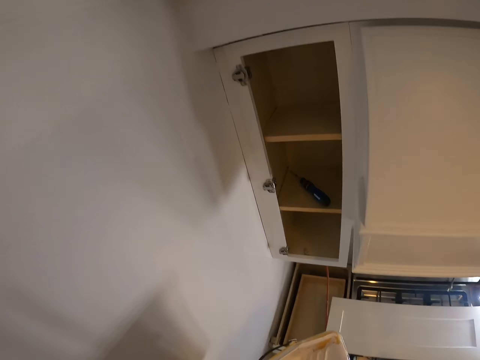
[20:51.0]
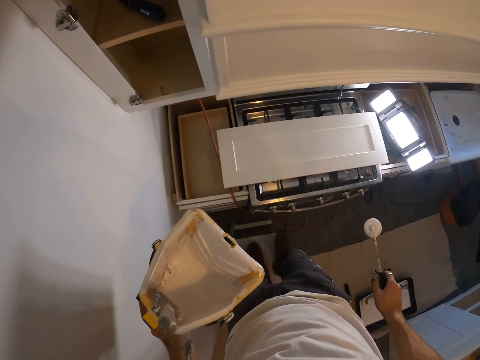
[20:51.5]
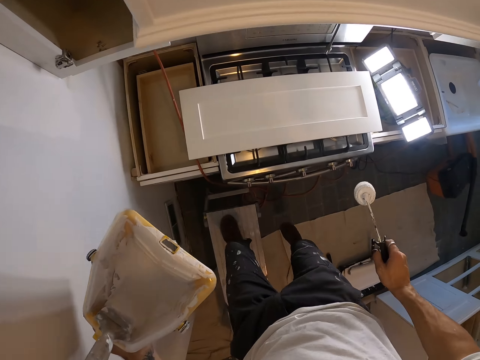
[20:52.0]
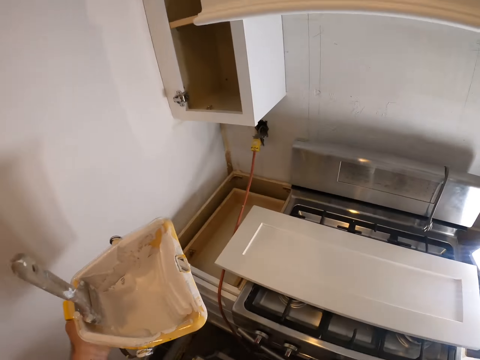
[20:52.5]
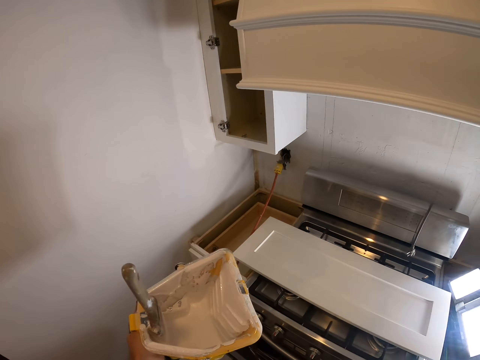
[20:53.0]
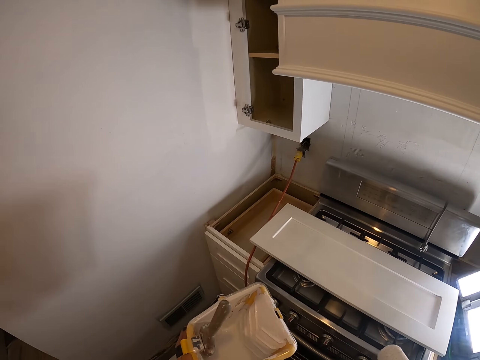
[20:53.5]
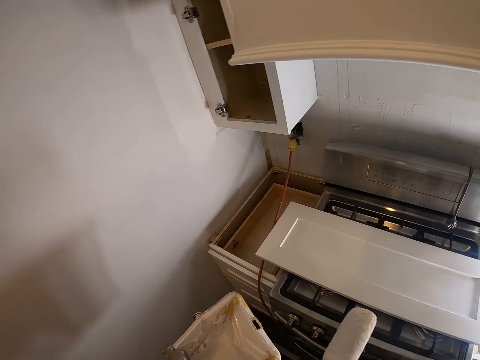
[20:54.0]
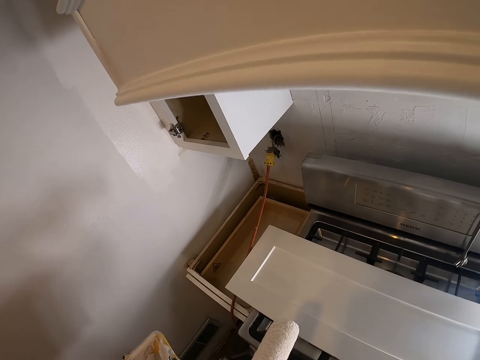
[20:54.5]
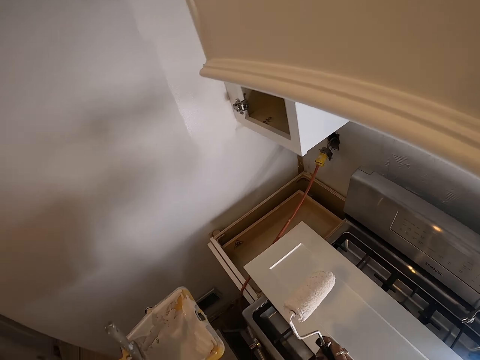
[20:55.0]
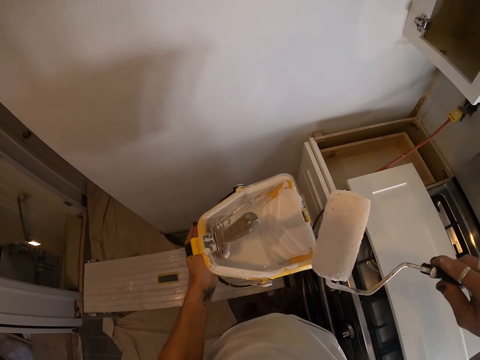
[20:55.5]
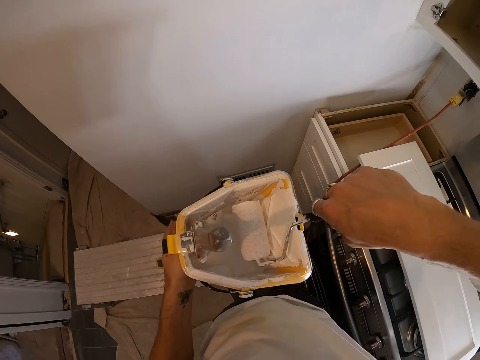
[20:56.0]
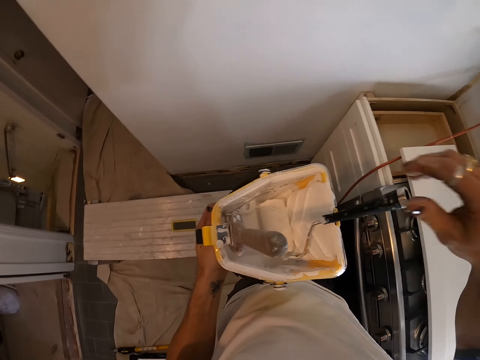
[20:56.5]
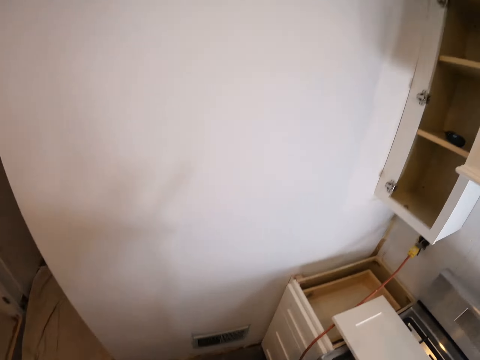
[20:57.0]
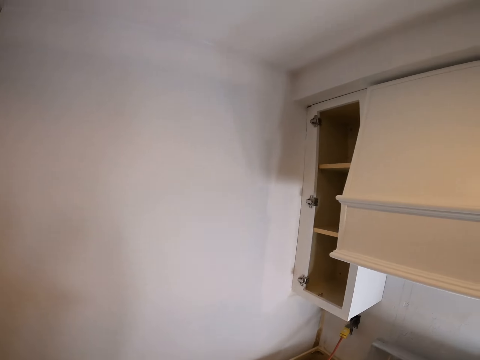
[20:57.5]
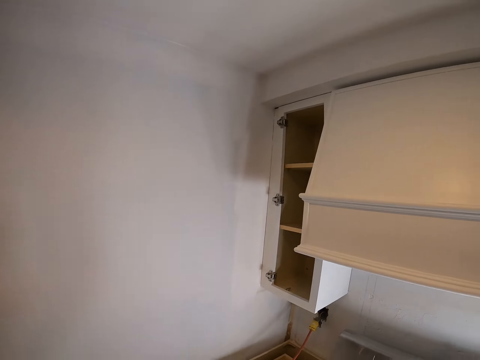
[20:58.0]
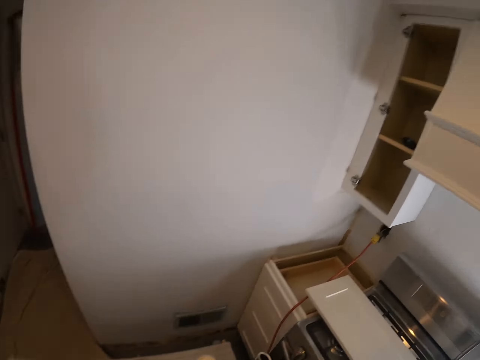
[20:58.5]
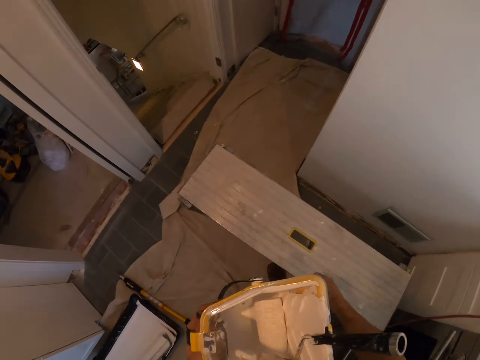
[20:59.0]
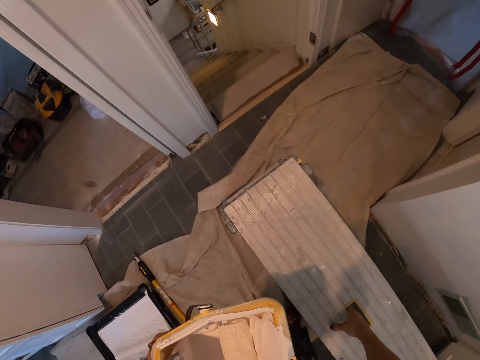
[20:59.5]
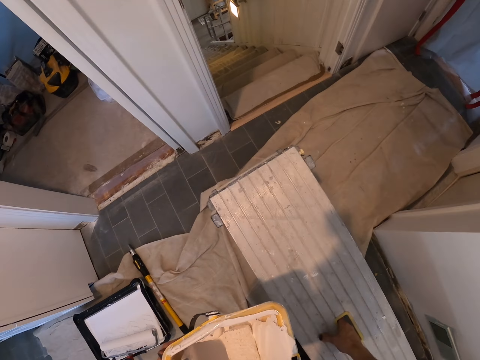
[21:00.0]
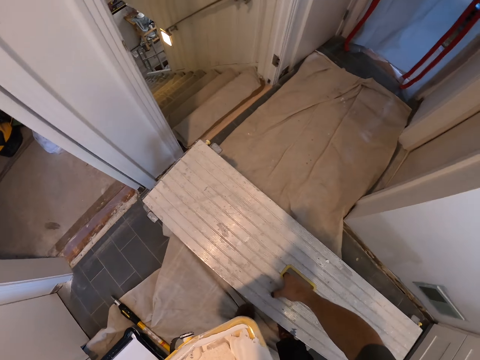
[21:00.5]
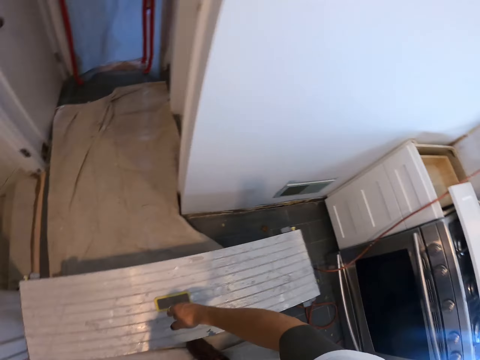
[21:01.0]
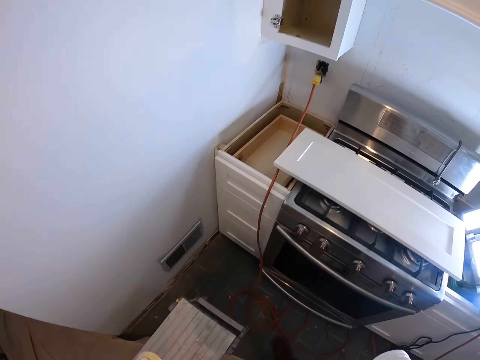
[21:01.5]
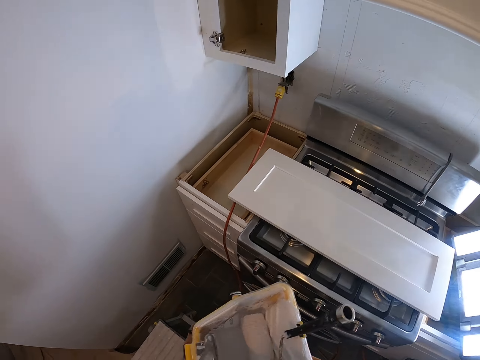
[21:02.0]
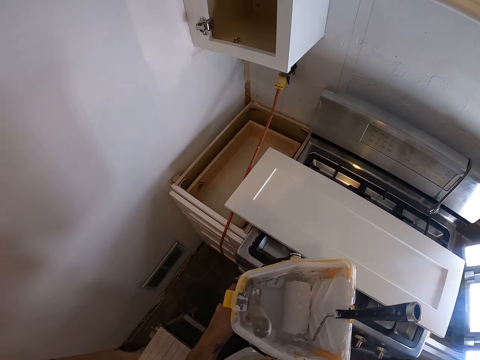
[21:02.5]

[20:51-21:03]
The camera wearer steps down from the bench. They dip the paint roller brush in the paint can. They move the bench.

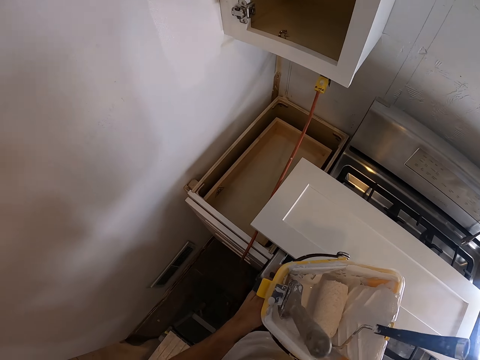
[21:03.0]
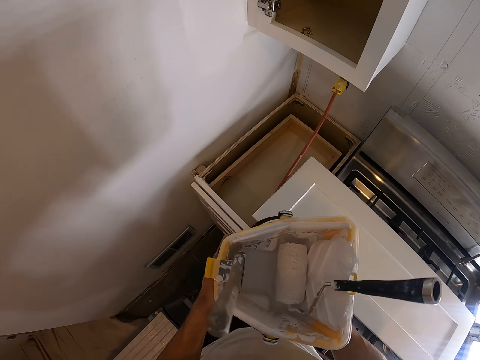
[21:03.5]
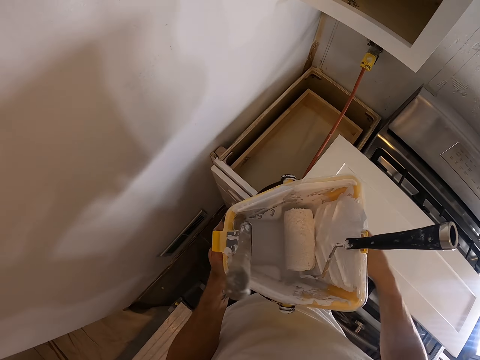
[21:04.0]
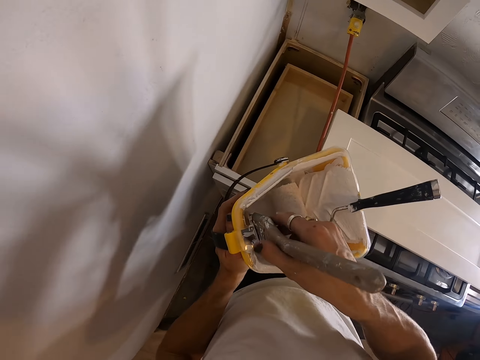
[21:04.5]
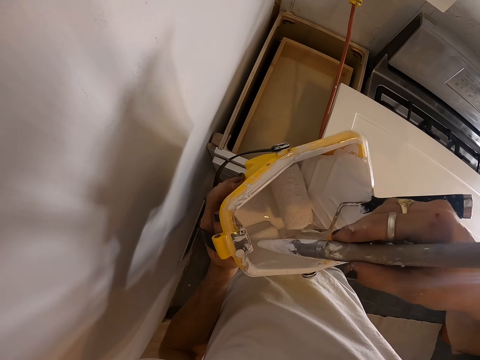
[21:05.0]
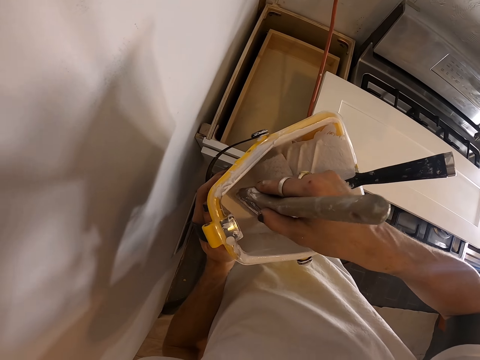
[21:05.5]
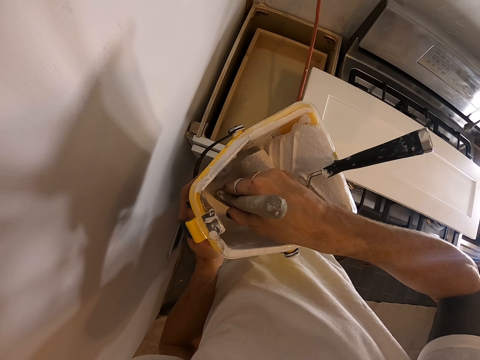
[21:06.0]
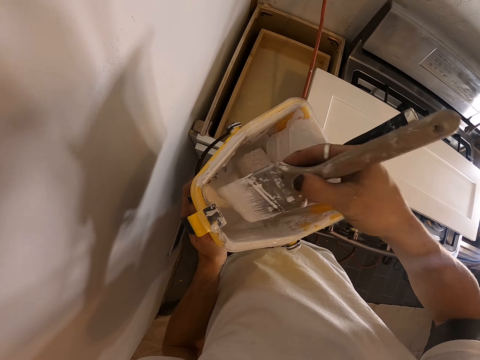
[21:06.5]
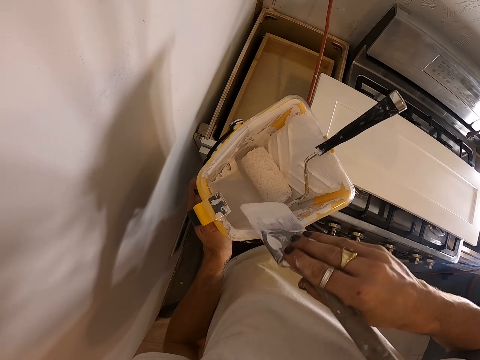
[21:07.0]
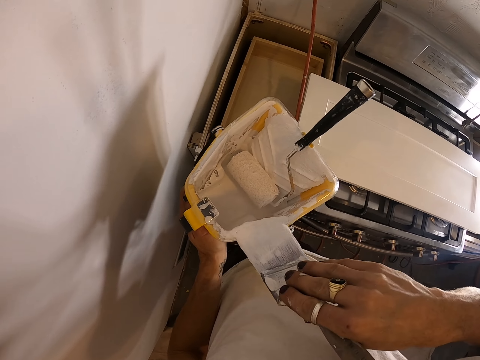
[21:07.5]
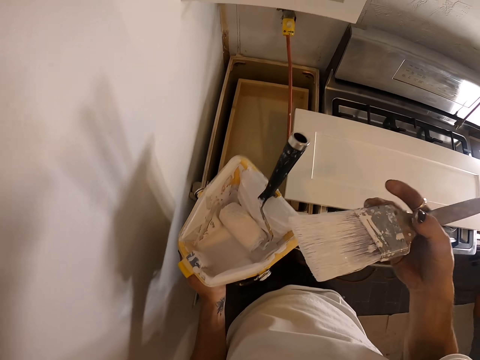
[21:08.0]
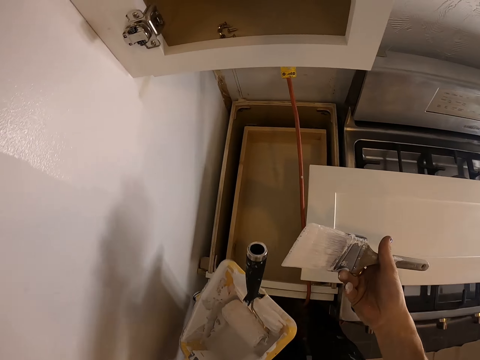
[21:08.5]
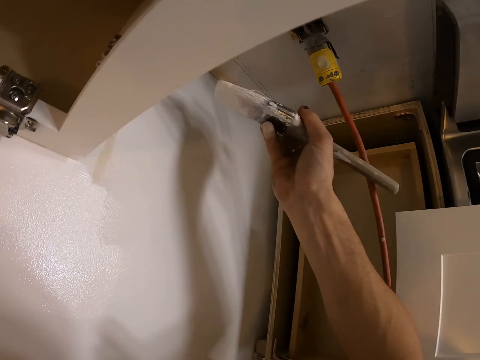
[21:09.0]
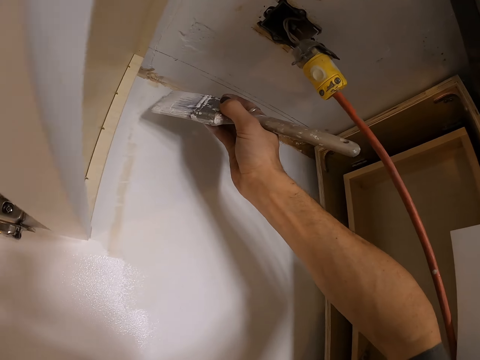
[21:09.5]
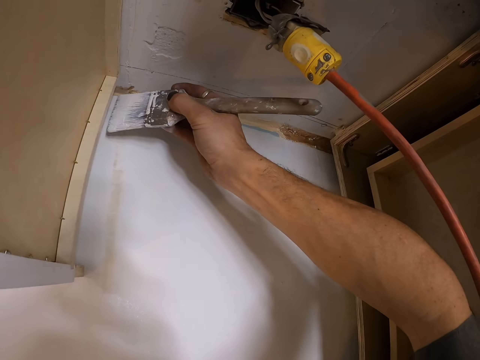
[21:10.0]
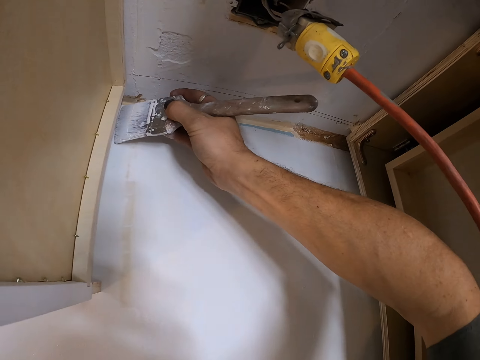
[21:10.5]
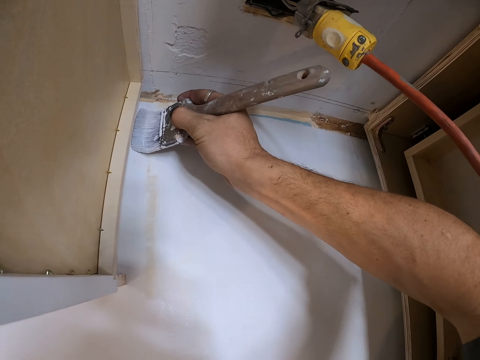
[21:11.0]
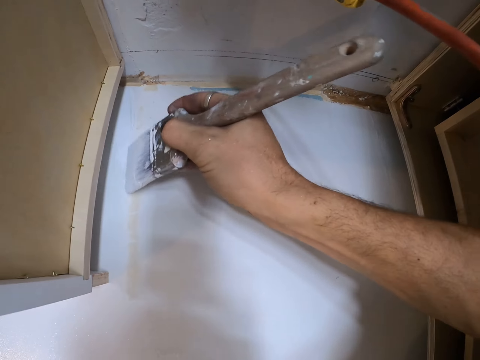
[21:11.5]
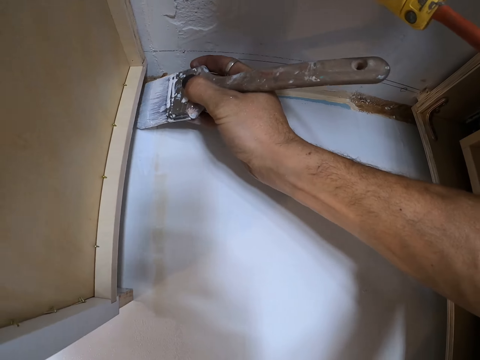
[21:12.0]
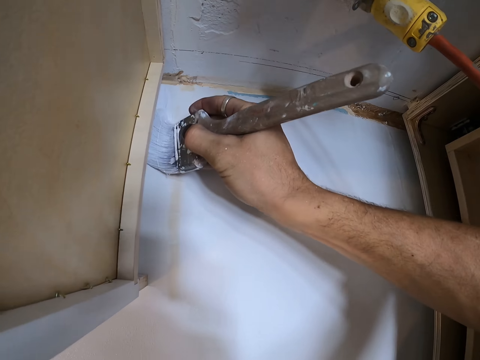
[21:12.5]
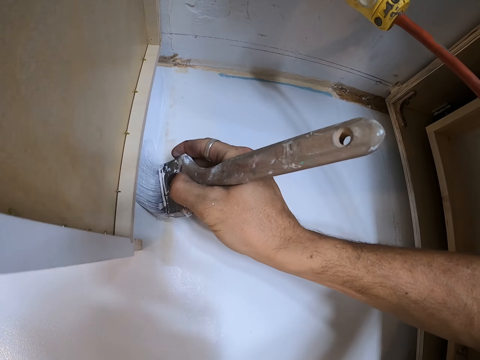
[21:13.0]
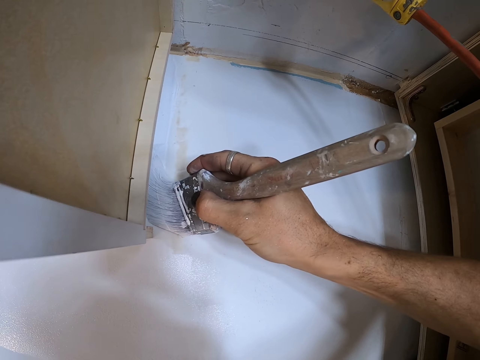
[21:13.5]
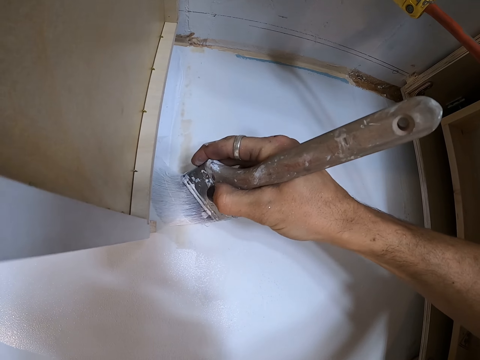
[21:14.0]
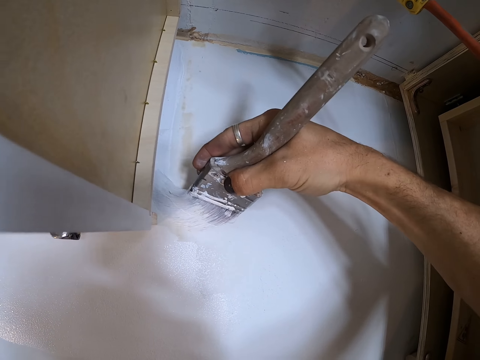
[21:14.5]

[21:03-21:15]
The camera wearer picks up a paint brush. They pick paint with the paint brush. They paint the wall with the paint brush.

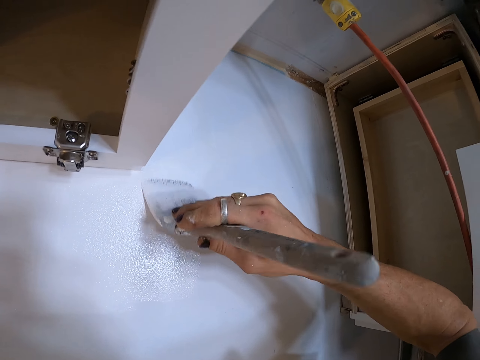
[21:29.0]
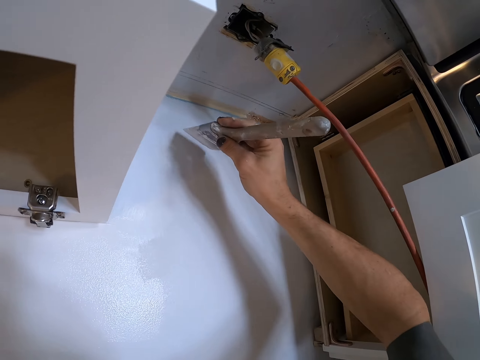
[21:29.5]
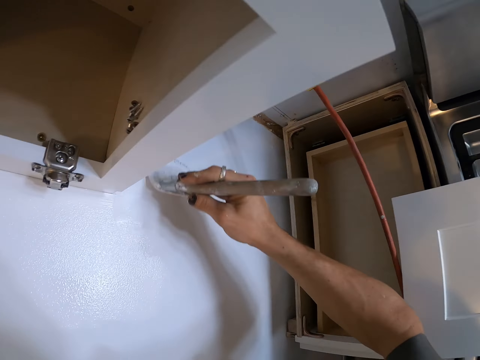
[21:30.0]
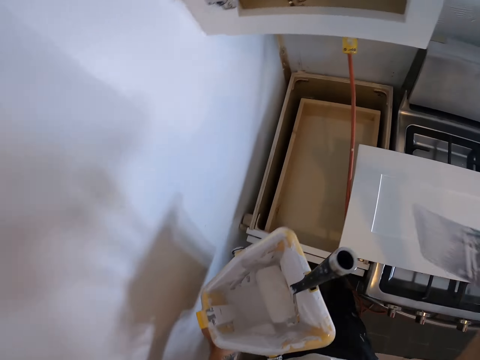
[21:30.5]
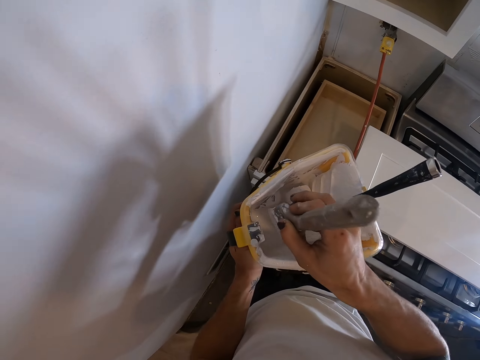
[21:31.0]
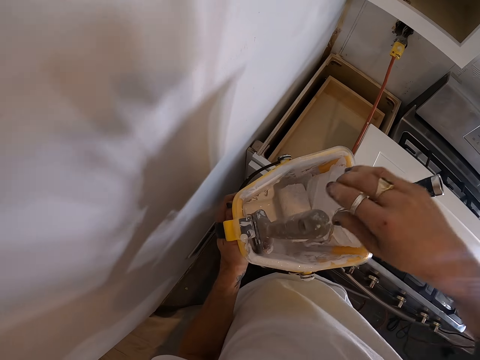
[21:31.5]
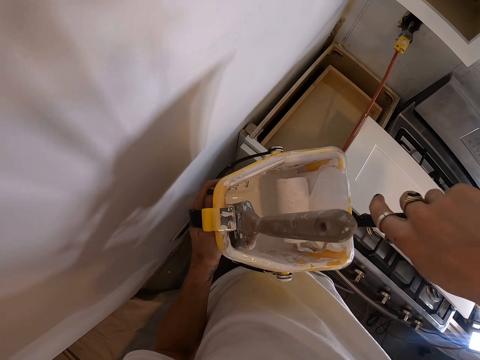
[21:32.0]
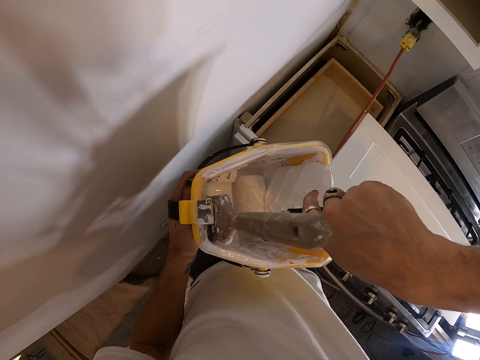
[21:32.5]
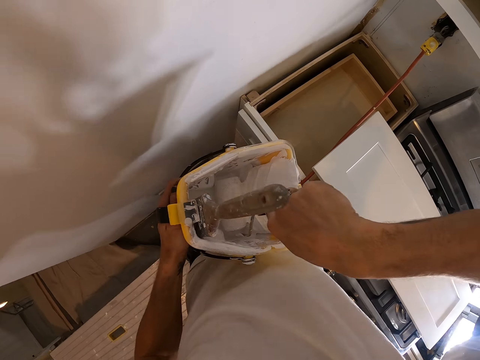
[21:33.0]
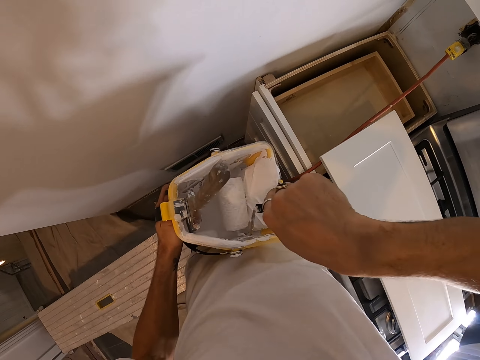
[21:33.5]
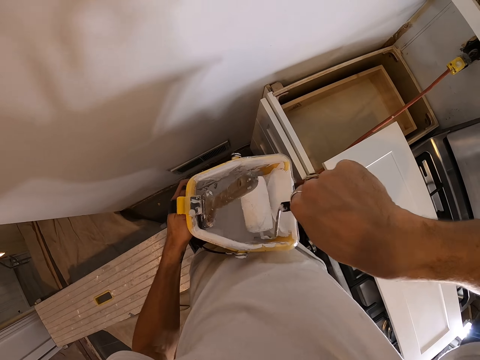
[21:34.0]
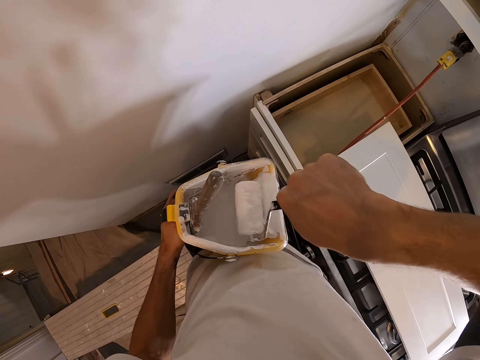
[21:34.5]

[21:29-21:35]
The camera wearer places the paint brush into the roller tray. They pick a roller paint. They dip the paint roller brush in the paint can.
